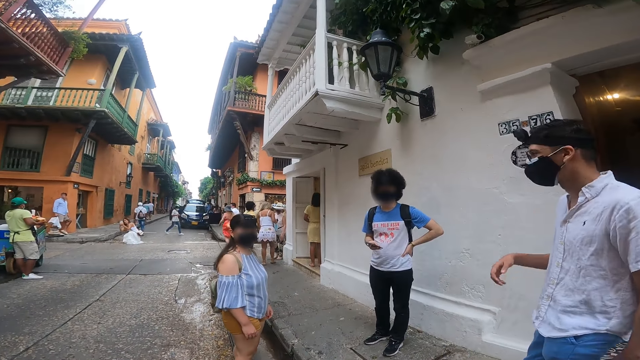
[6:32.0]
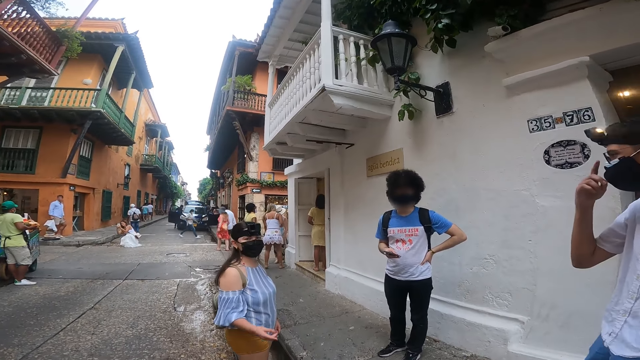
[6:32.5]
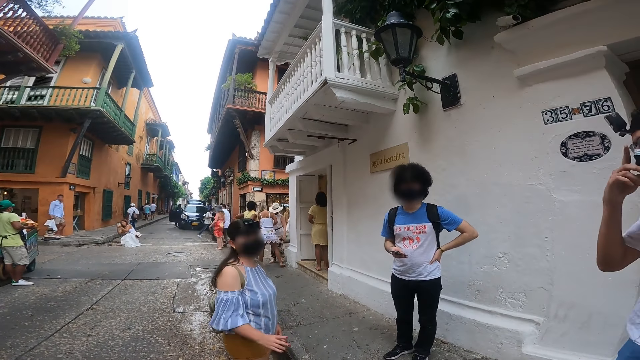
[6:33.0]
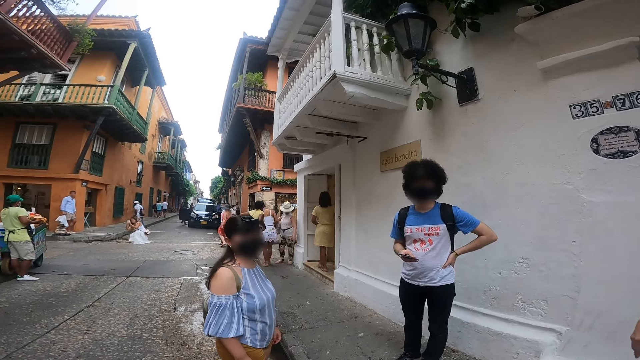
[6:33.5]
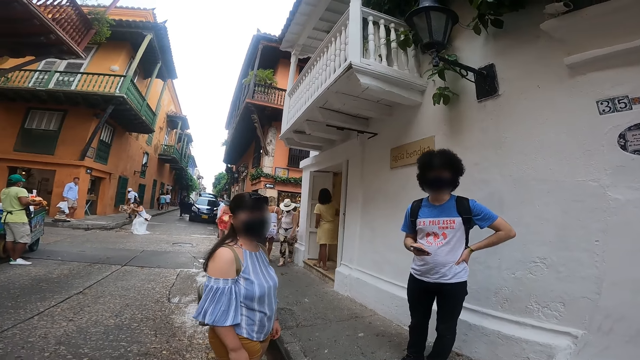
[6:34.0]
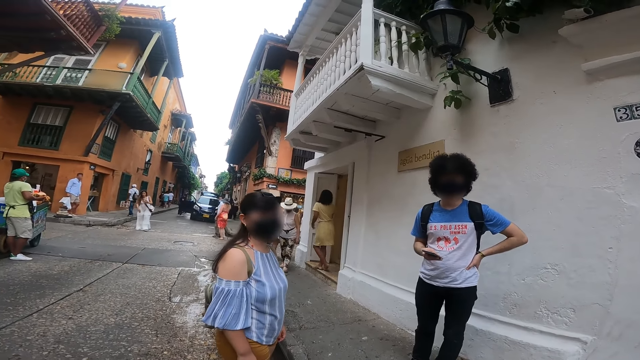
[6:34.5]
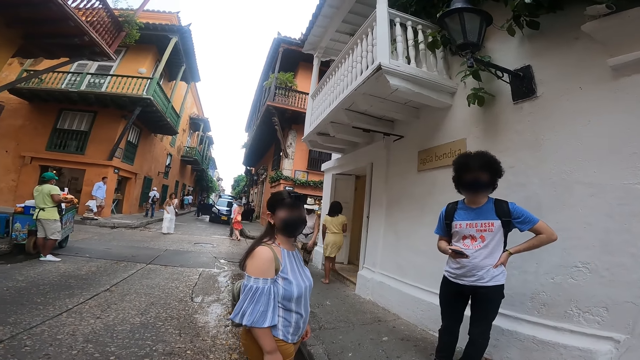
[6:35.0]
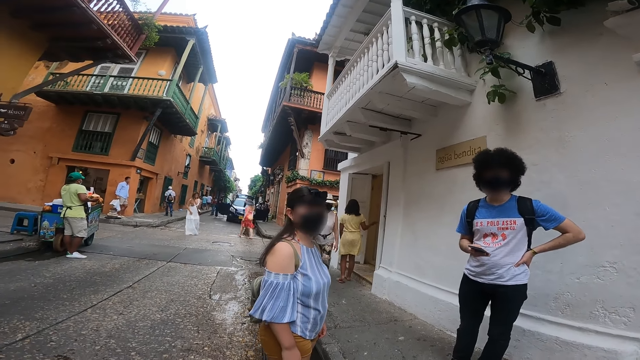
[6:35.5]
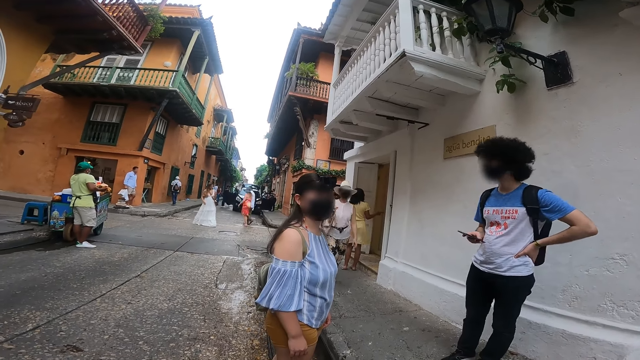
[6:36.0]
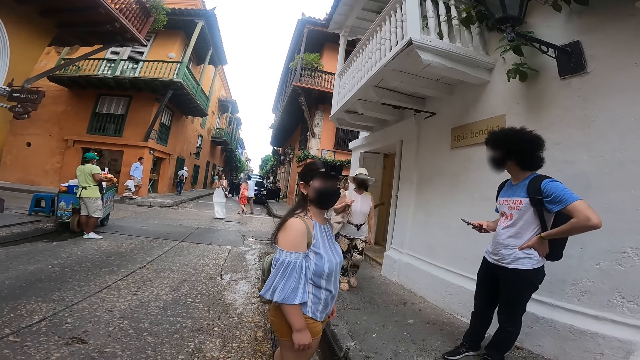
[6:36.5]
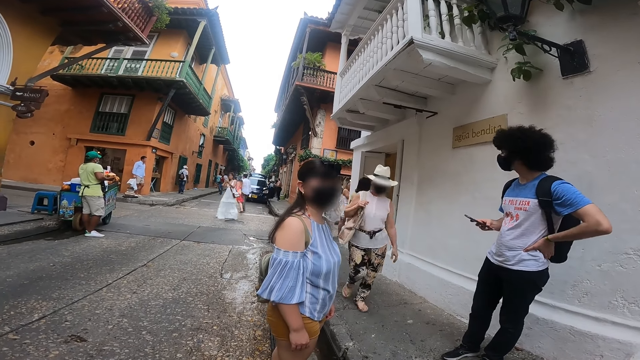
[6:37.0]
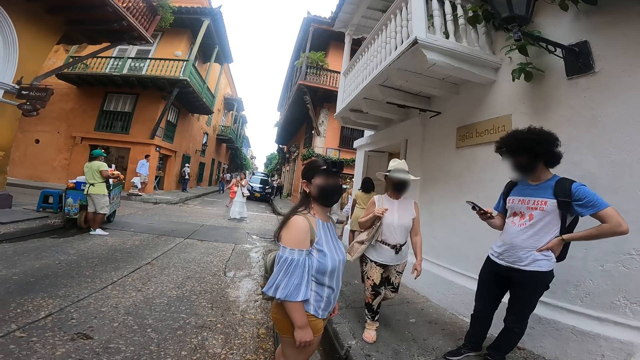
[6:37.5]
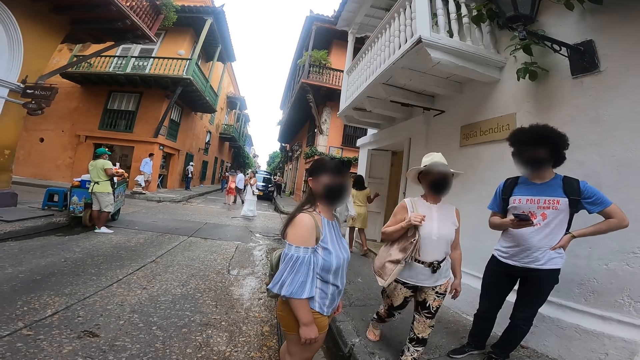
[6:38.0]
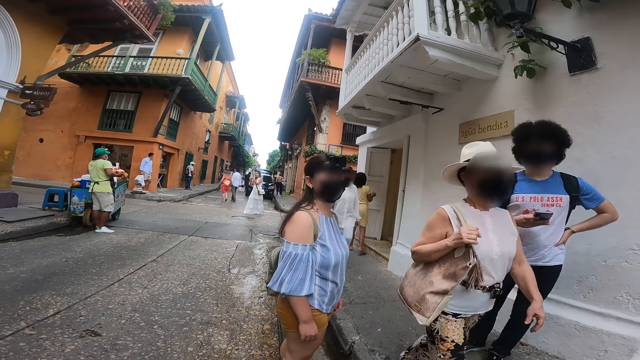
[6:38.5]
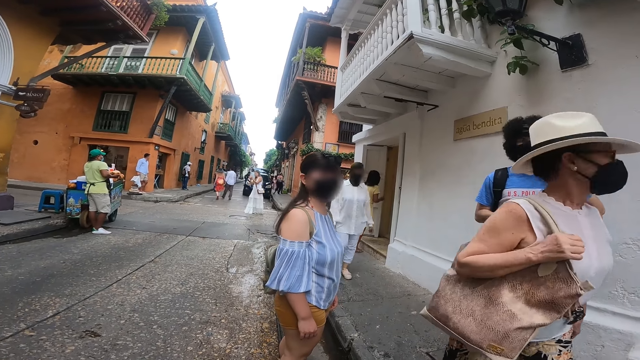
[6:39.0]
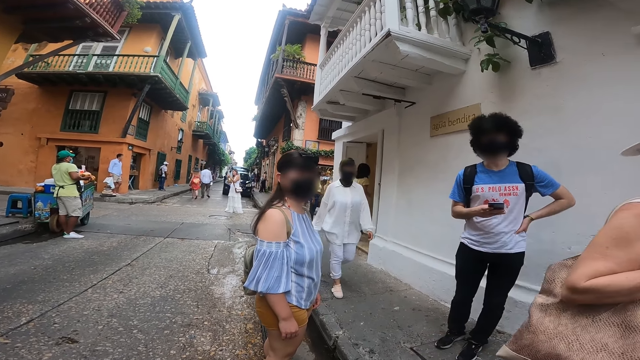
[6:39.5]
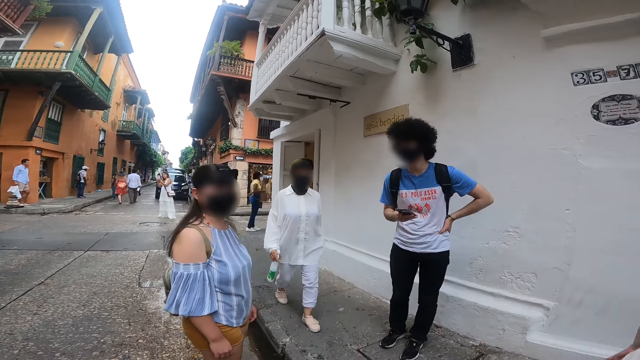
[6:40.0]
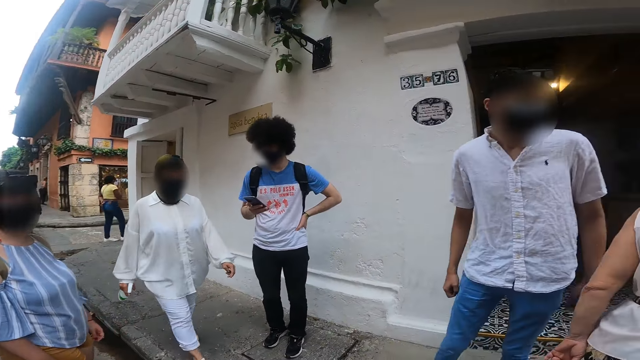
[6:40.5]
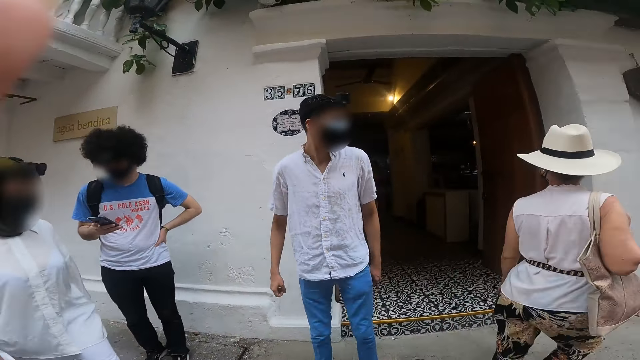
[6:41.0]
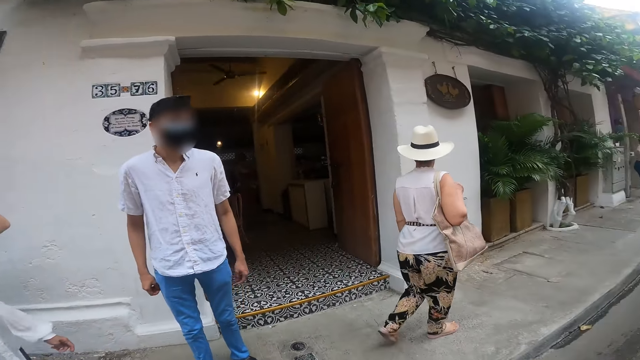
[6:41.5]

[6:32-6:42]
A man touches his glasses with his right hand. A woman gesticulates with her right hand. A person looks around. Another person looks around. Another woman walks on the walkway. Another man holds a phone with his right hand. A third woman walks on the walkway.

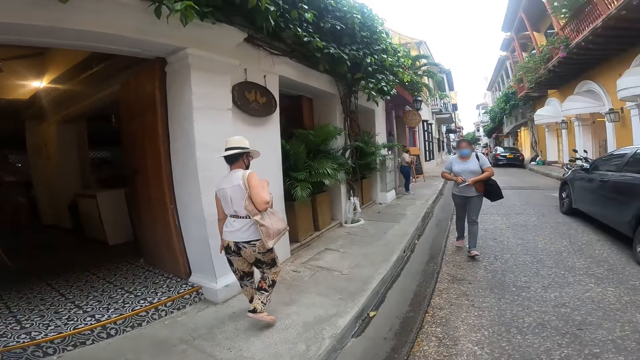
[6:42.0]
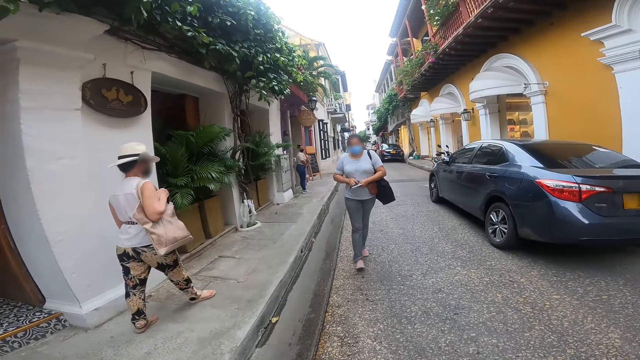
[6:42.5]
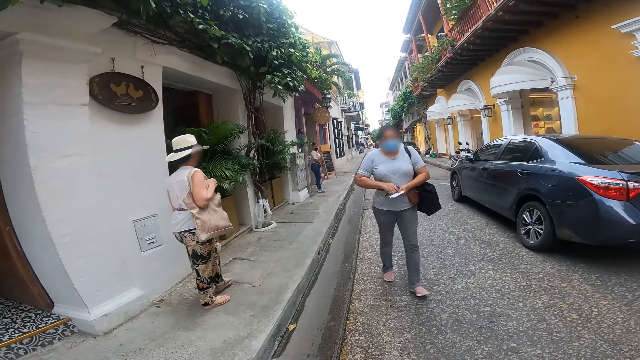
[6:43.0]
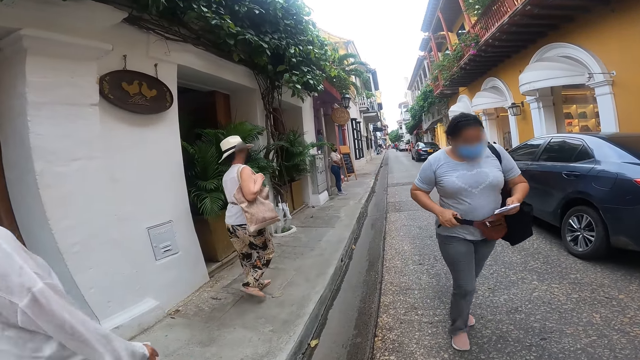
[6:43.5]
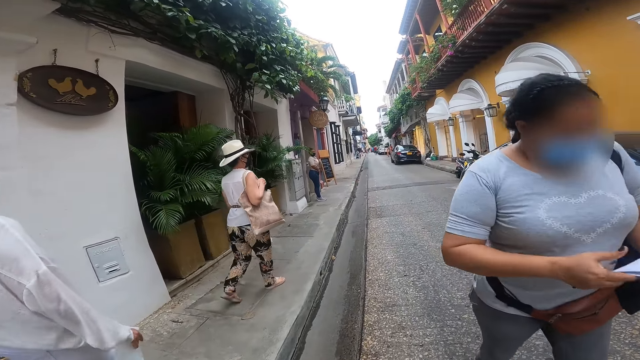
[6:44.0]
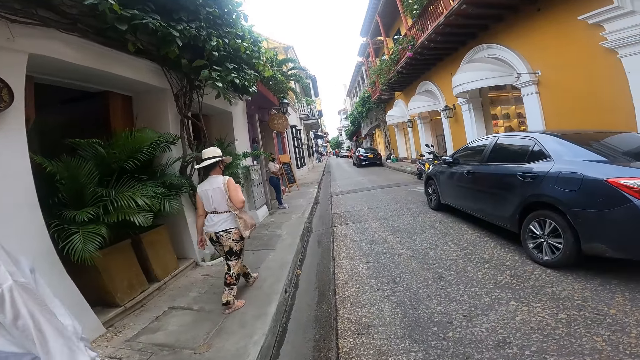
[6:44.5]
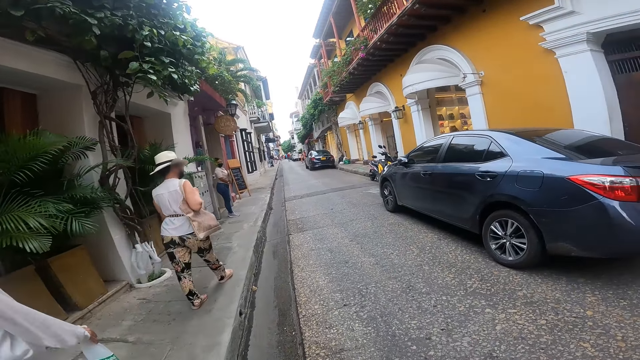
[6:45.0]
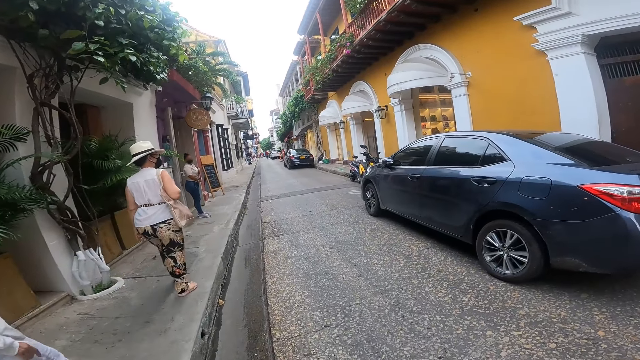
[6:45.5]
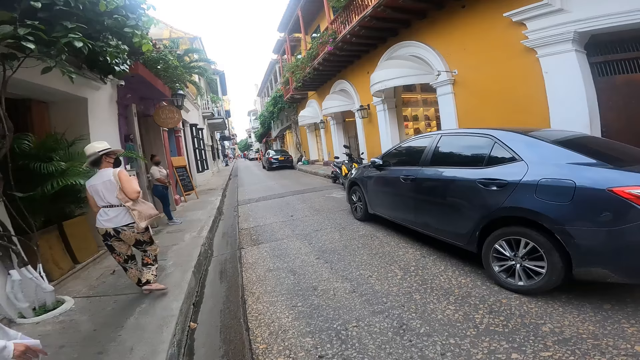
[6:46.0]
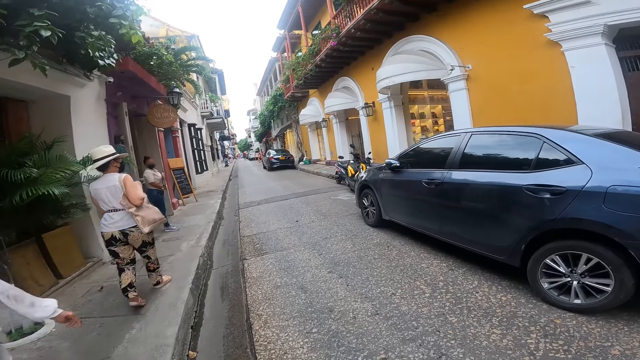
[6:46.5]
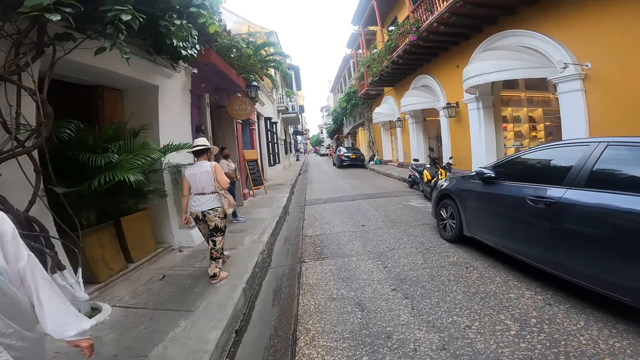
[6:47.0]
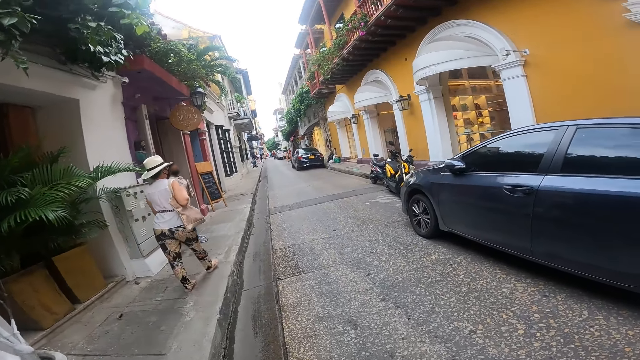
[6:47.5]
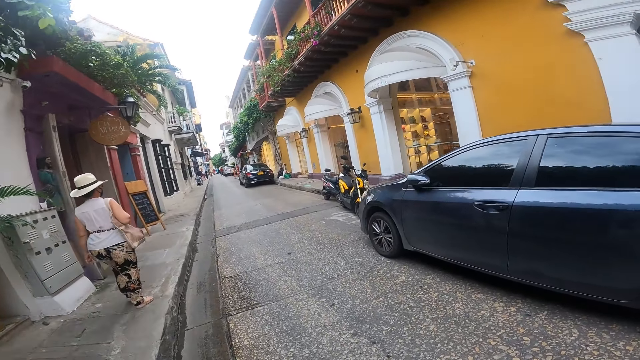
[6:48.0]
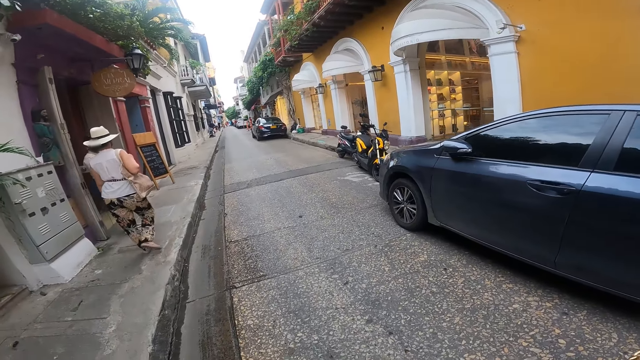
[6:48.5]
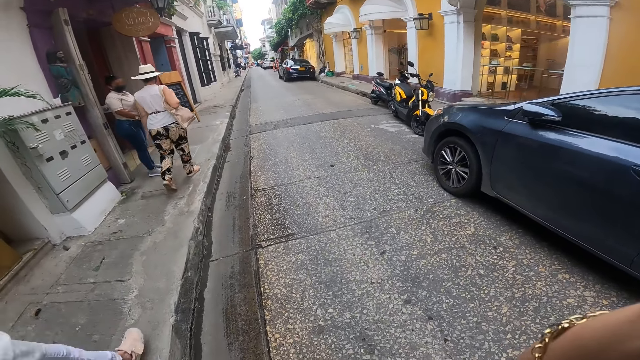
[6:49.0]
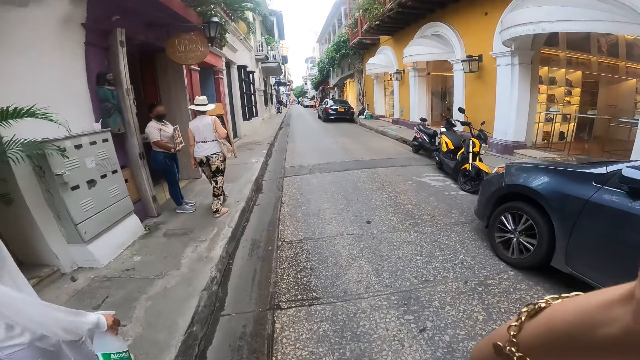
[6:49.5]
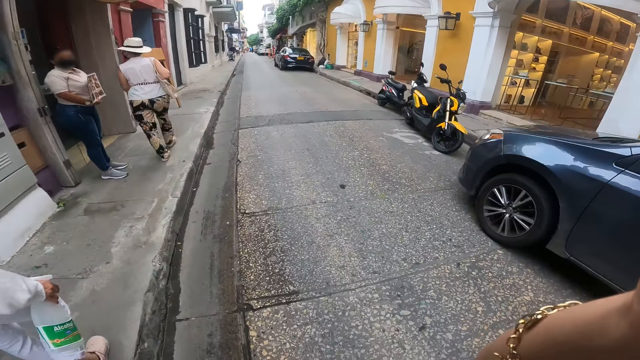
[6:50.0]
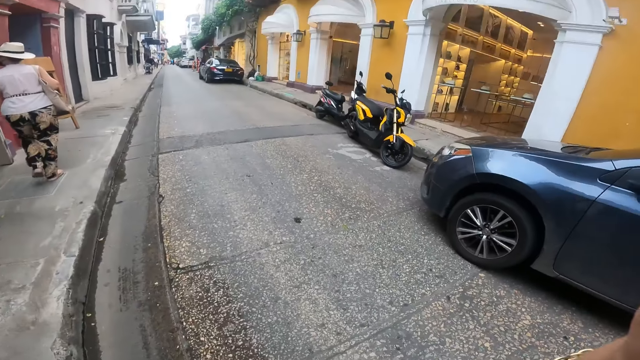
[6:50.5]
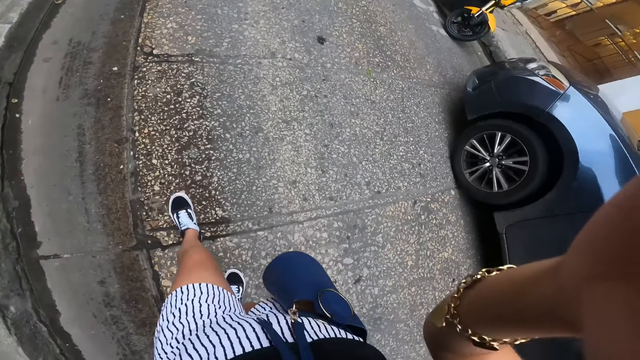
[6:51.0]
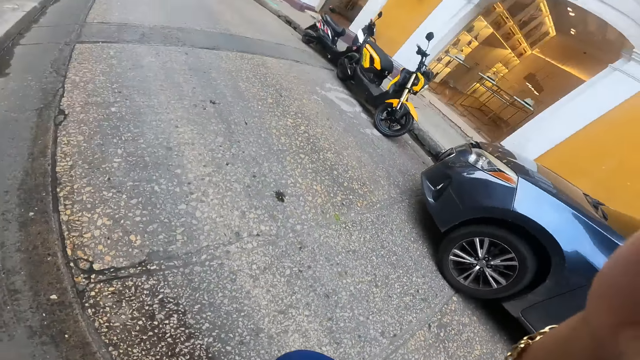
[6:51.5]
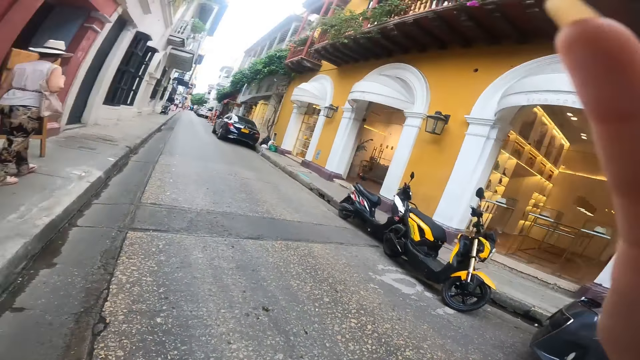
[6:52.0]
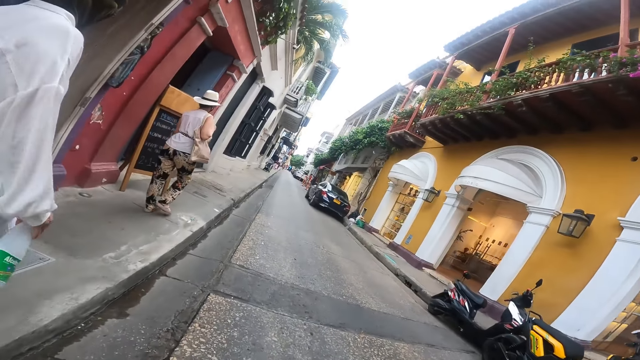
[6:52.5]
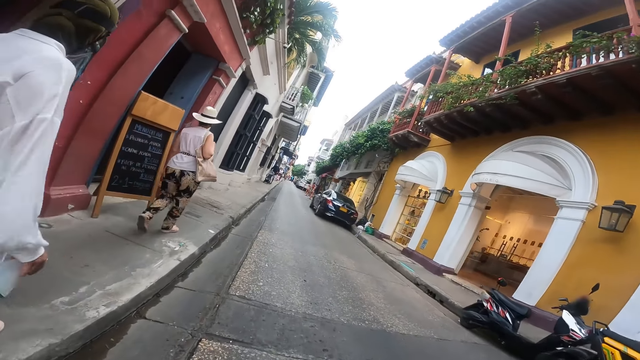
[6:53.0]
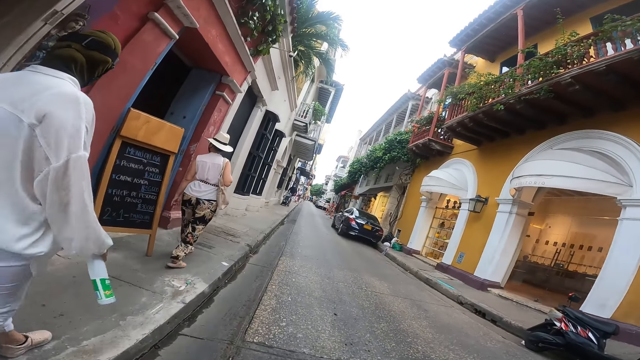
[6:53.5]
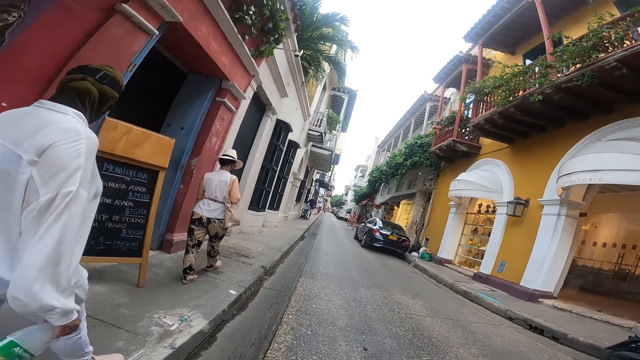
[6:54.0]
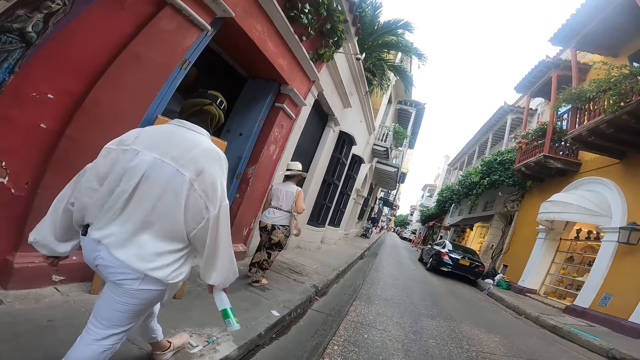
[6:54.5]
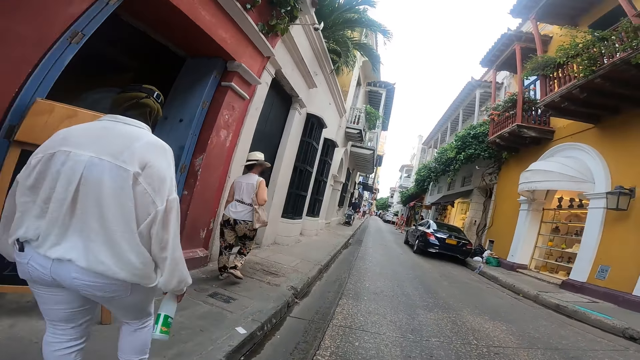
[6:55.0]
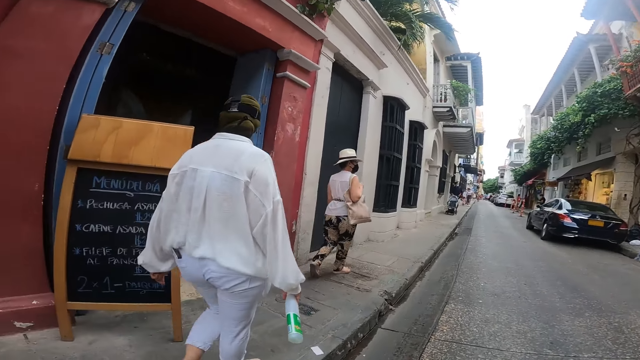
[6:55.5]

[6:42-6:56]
The camera wearer walks on the road.
